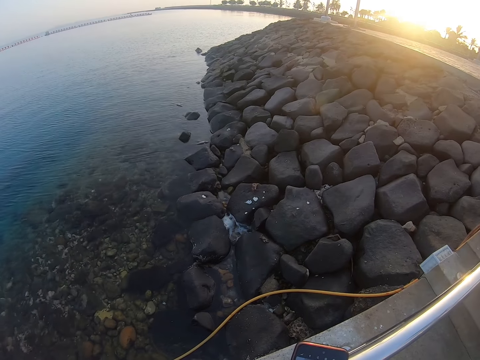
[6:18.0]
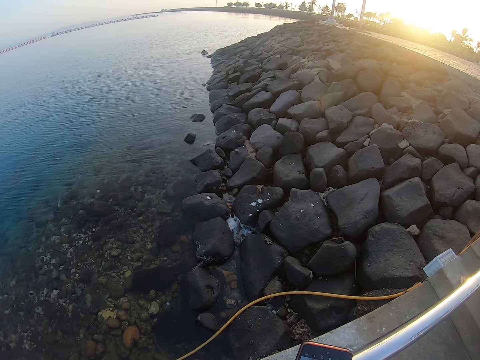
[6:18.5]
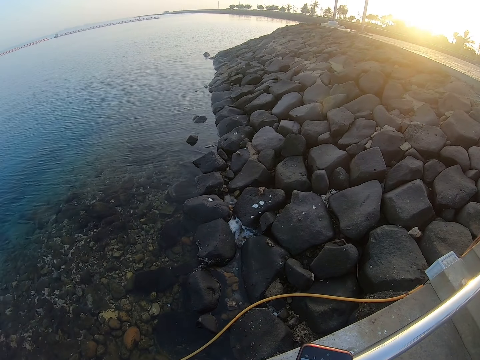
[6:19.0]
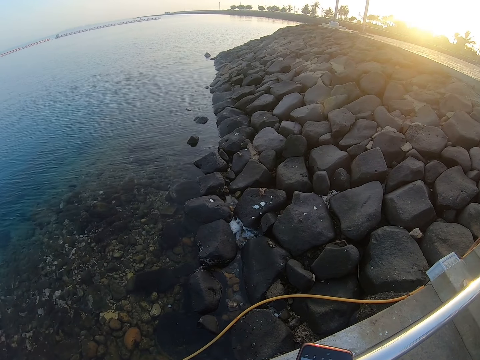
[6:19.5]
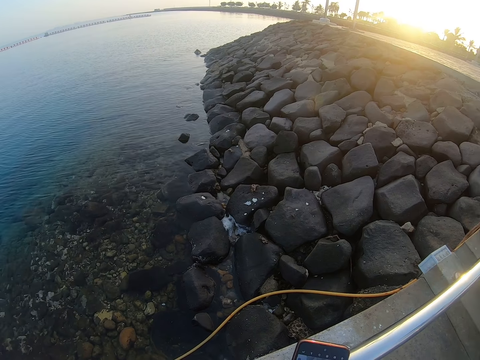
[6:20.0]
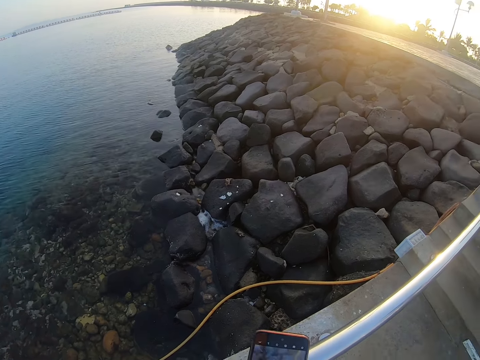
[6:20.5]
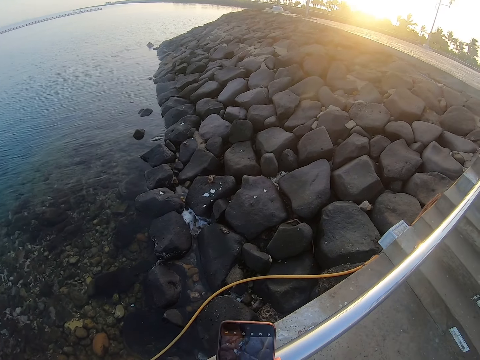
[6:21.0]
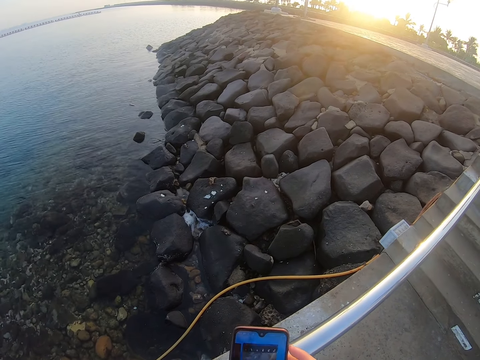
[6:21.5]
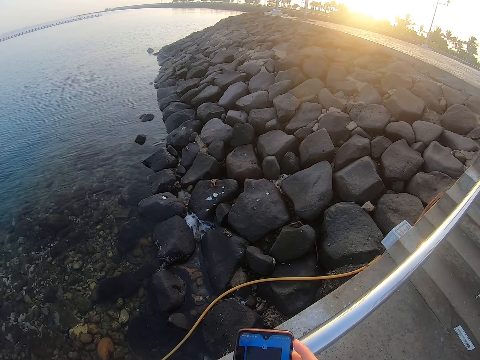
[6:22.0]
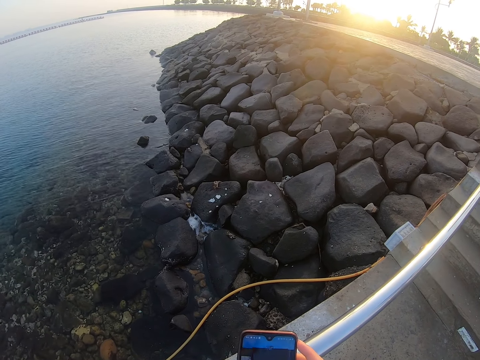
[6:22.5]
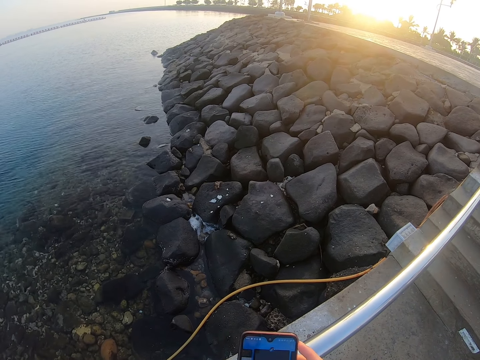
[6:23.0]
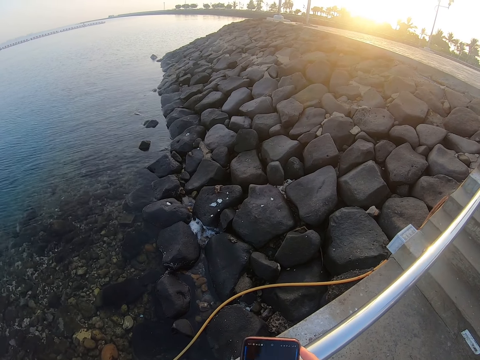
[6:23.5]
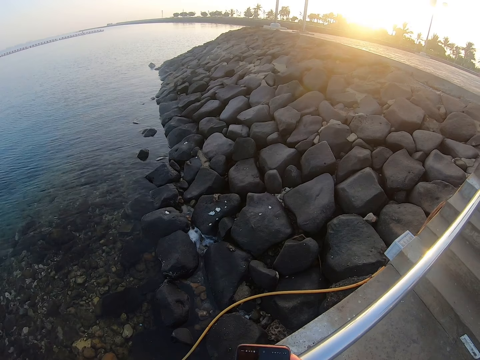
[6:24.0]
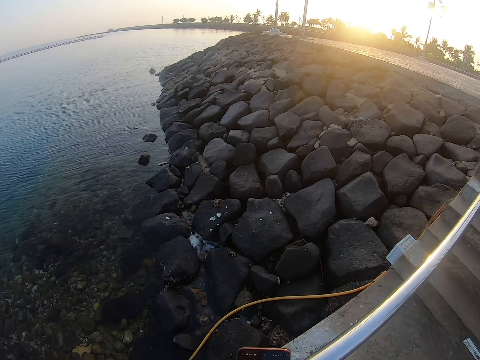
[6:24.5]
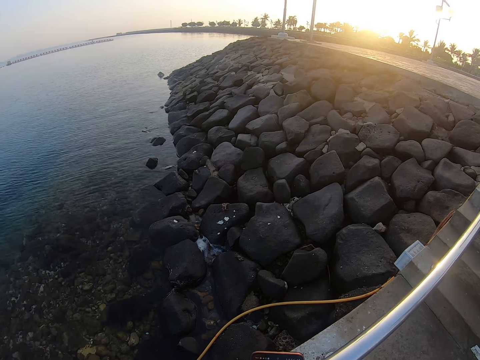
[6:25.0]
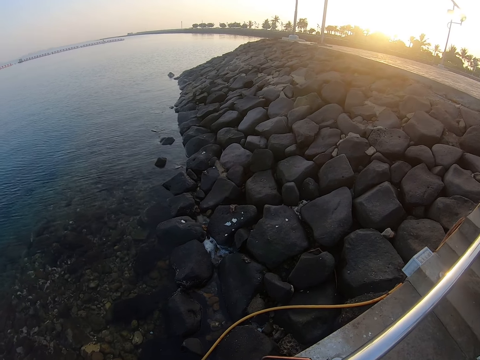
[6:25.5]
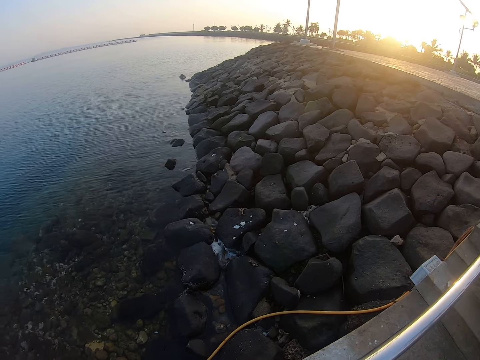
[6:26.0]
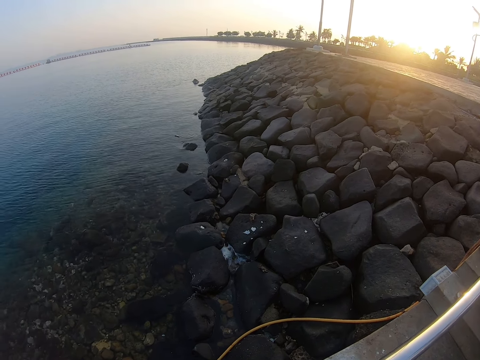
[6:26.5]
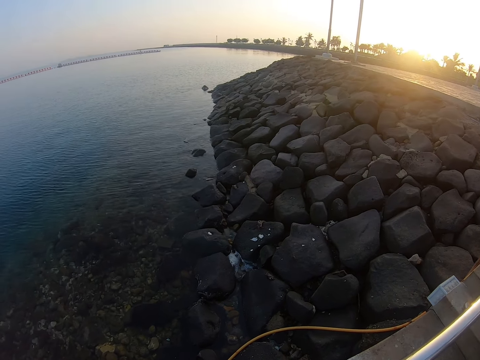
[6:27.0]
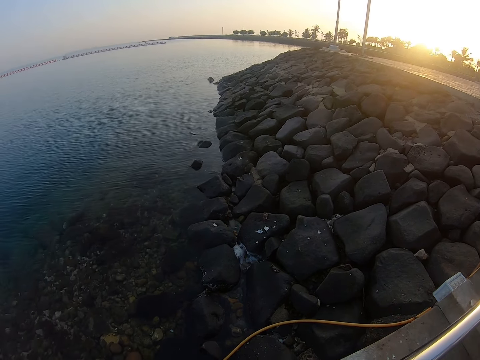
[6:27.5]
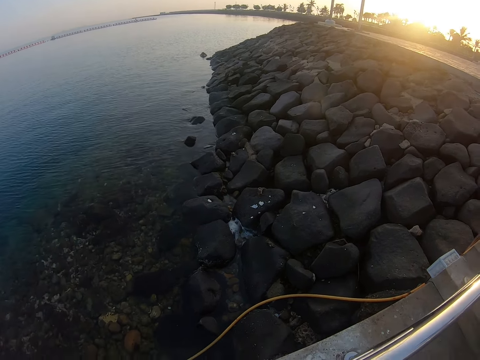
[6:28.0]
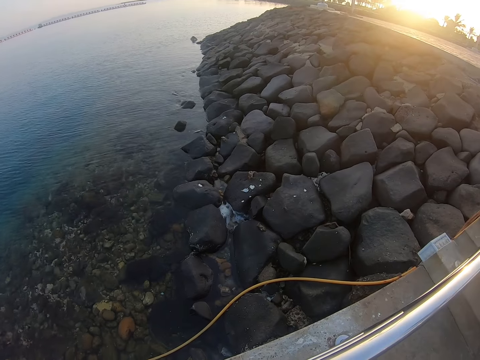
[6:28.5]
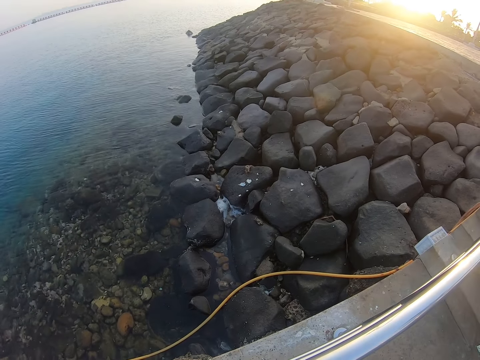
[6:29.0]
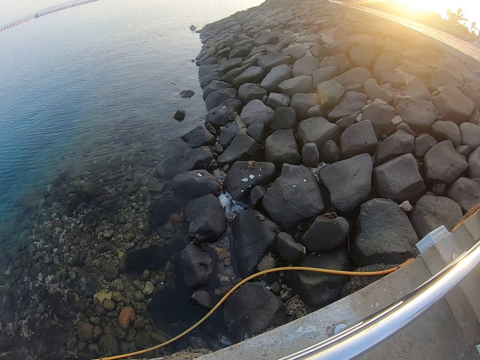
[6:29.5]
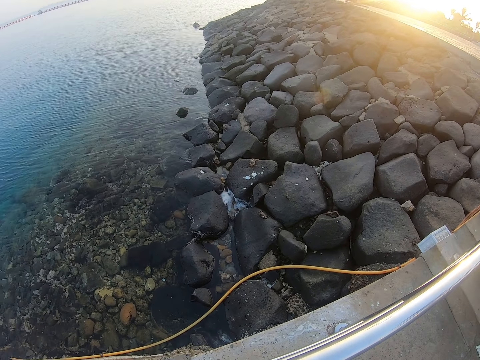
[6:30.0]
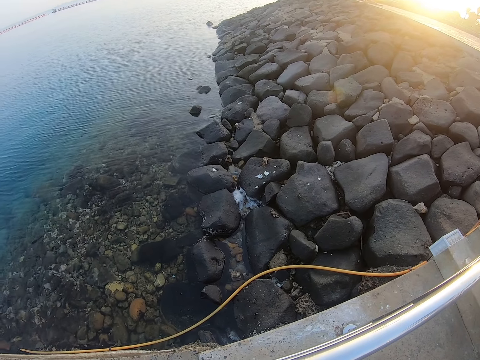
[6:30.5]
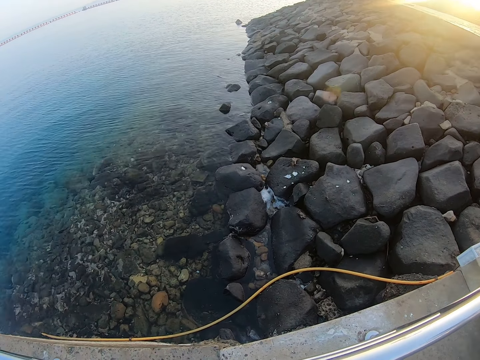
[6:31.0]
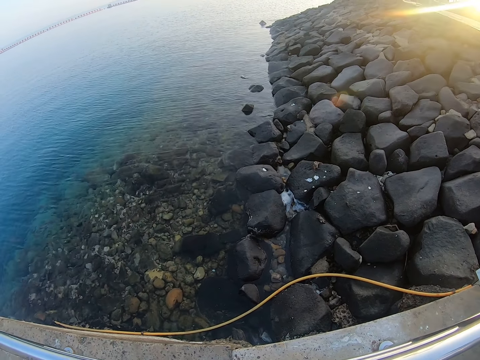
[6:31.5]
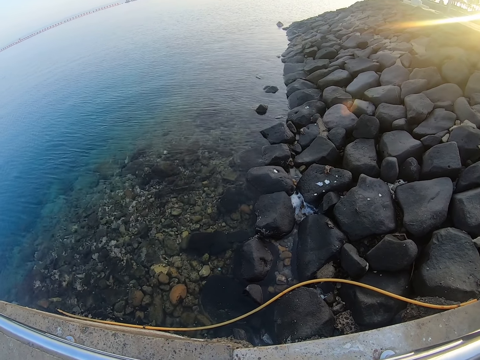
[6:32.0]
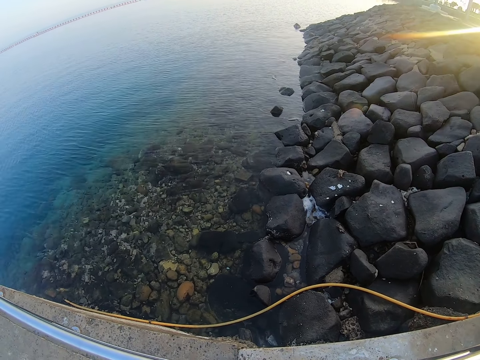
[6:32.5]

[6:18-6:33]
The camera wearer looks at the water. He operates the phone. He hides his phone. He looks at the water.

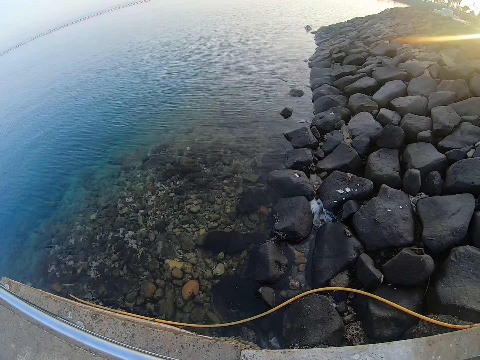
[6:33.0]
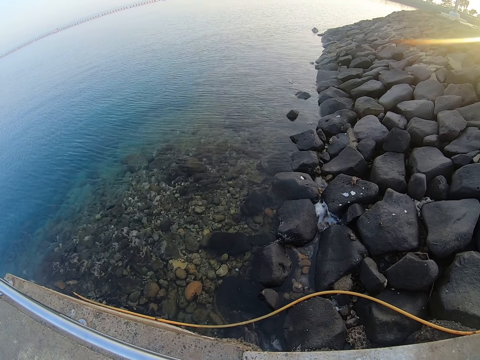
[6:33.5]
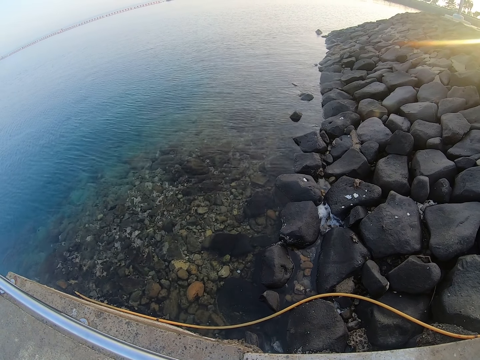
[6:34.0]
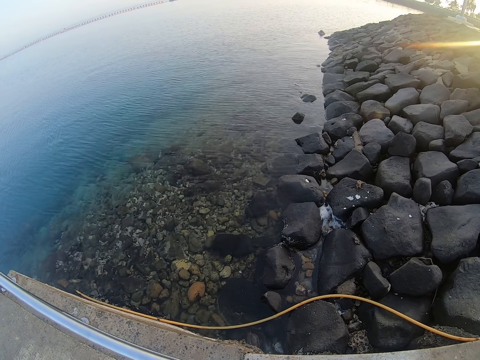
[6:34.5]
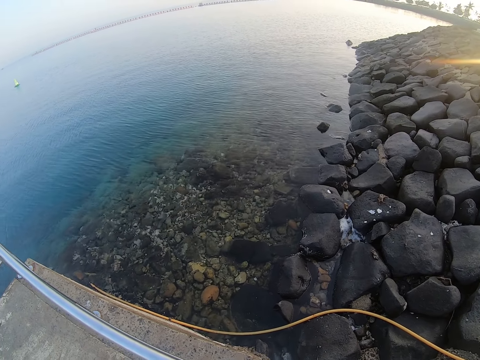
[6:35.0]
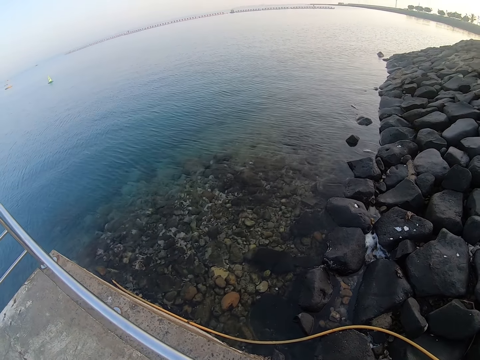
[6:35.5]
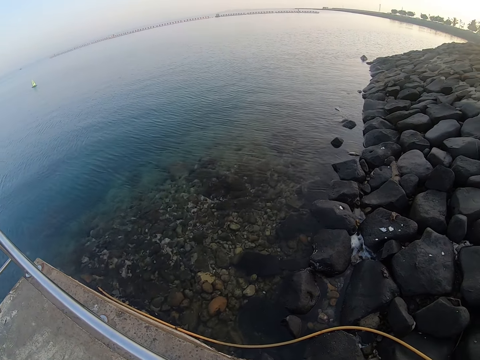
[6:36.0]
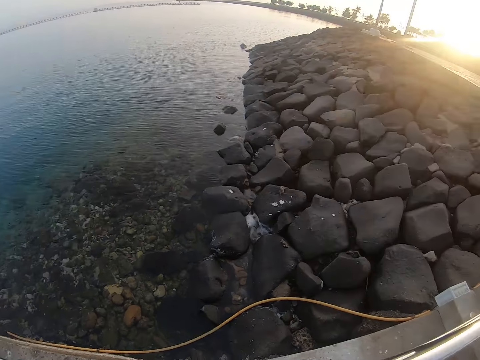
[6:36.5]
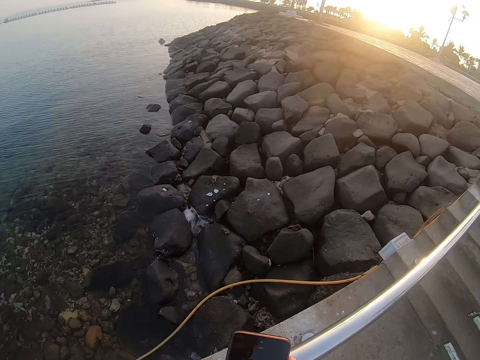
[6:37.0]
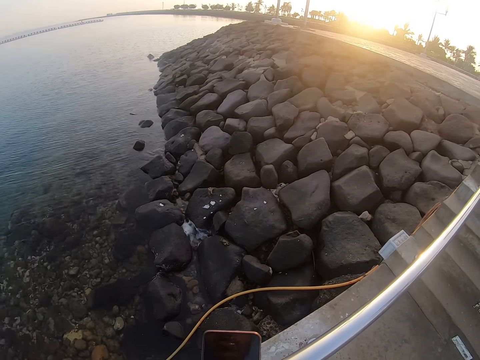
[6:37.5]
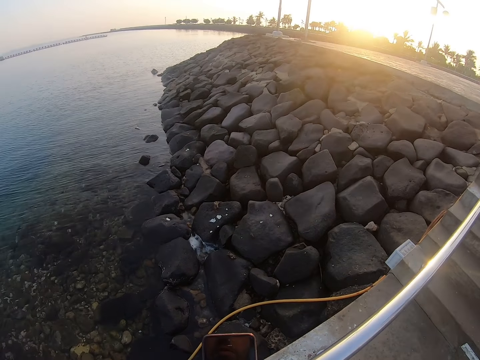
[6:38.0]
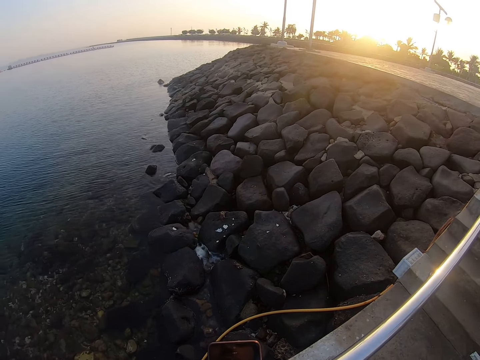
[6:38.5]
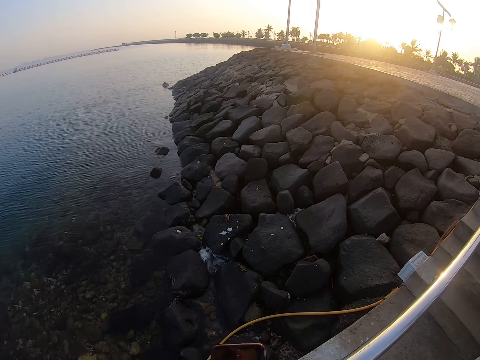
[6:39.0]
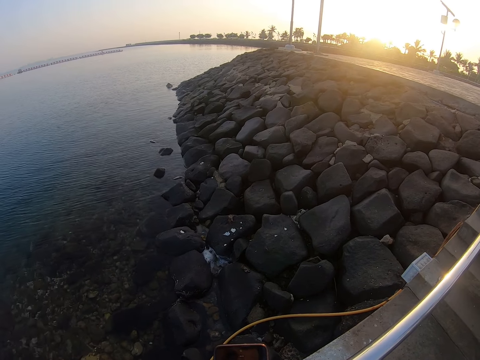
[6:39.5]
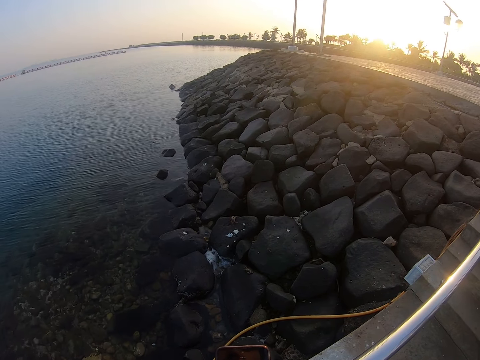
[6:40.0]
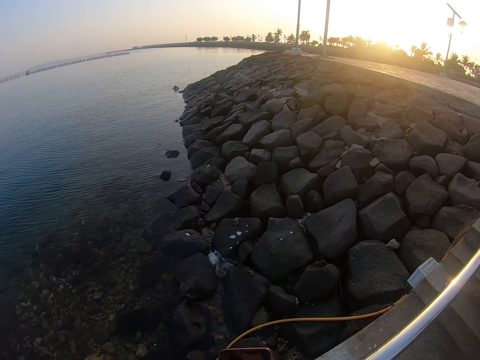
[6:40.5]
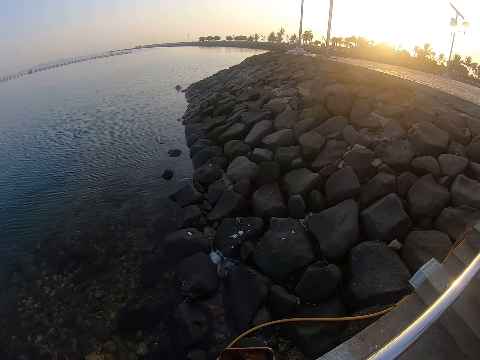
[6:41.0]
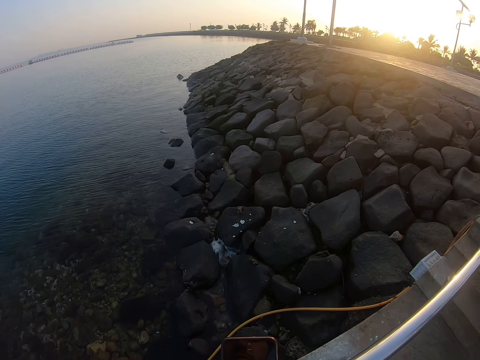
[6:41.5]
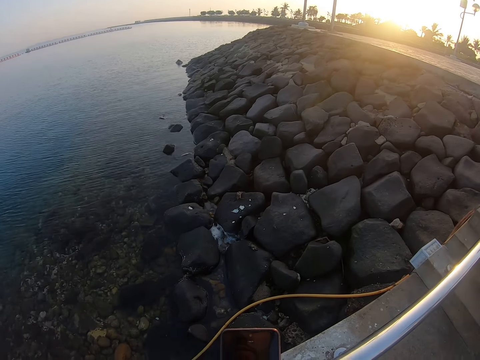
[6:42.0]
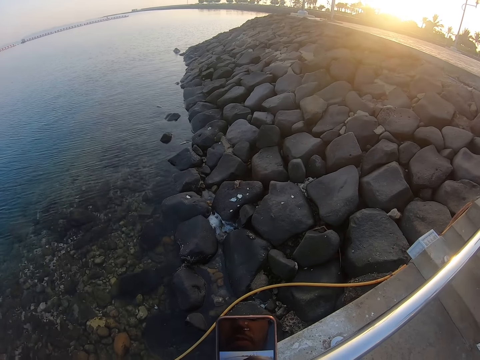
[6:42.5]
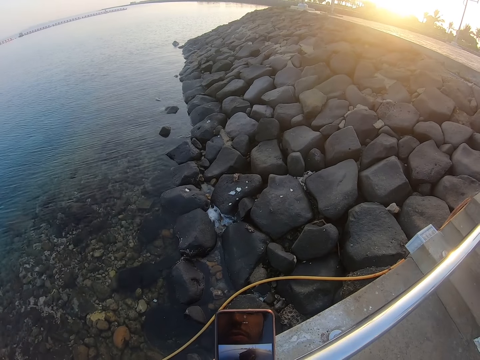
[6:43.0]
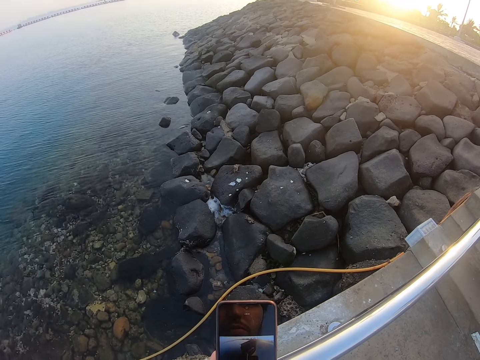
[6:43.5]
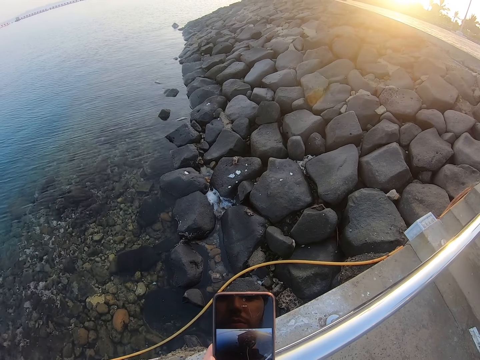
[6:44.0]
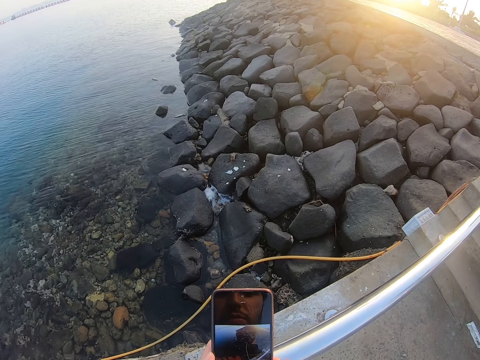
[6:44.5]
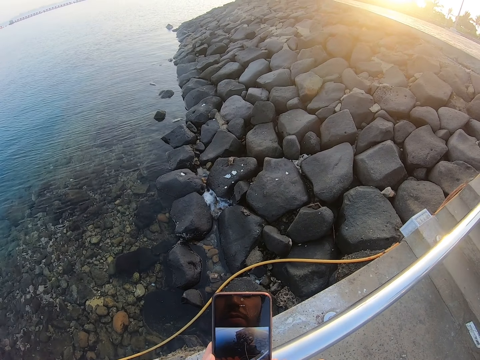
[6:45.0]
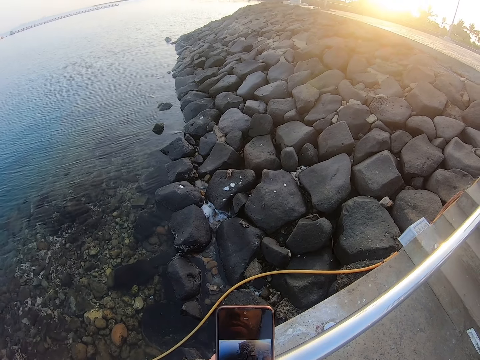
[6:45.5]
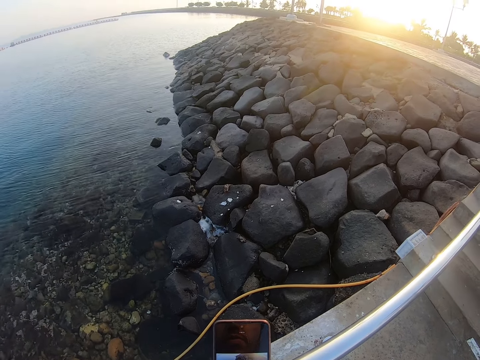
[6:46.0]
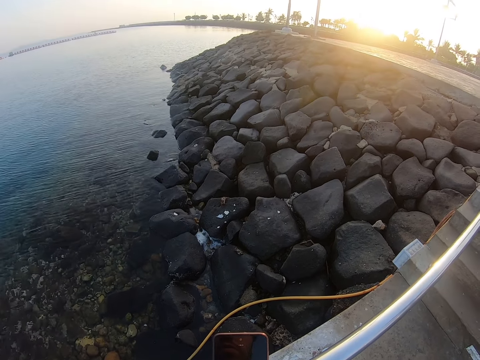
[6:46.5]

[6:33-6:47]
The camera wearer moves the phone. They look at the phone.
